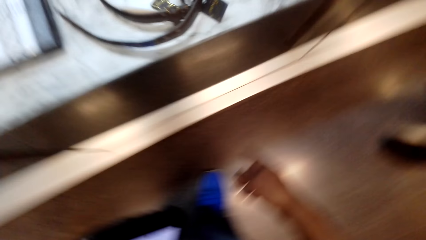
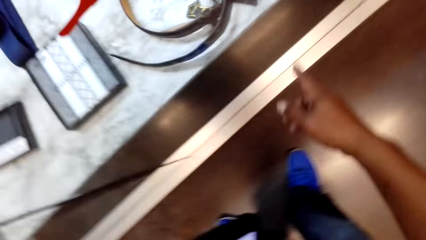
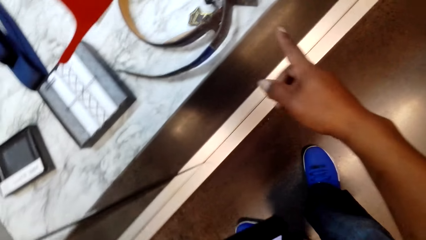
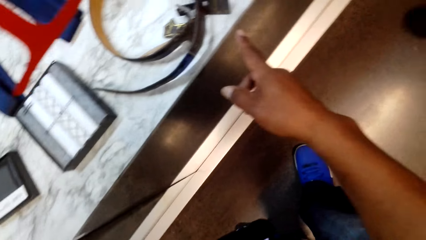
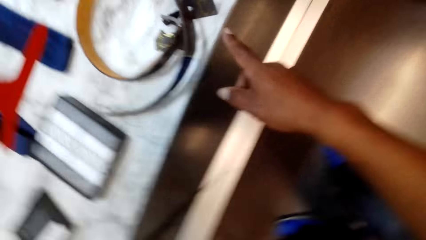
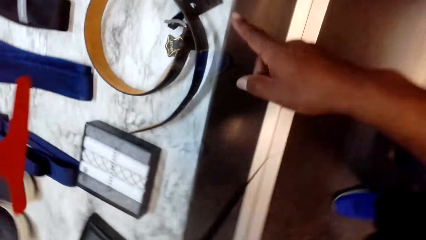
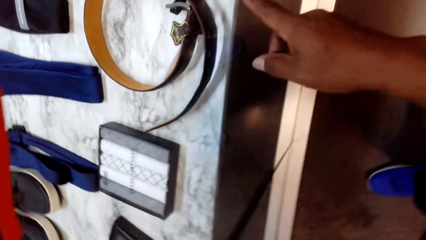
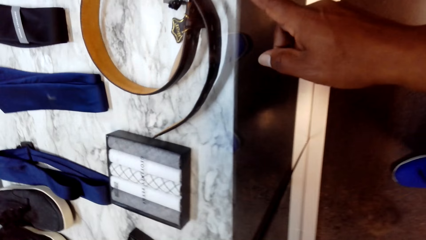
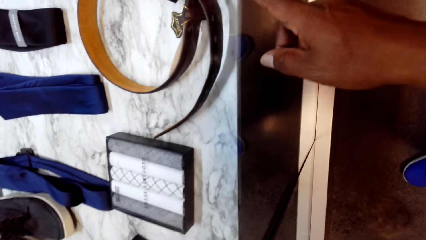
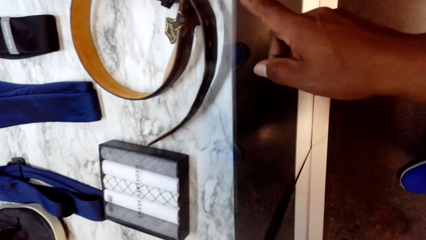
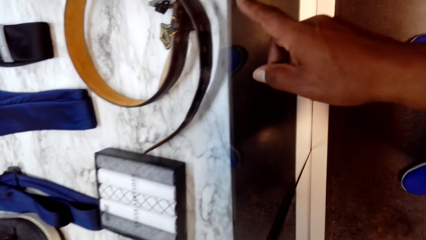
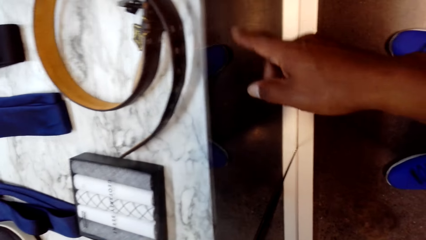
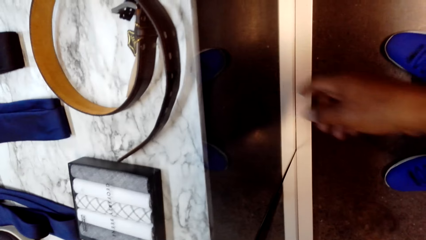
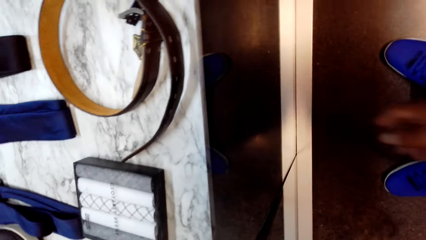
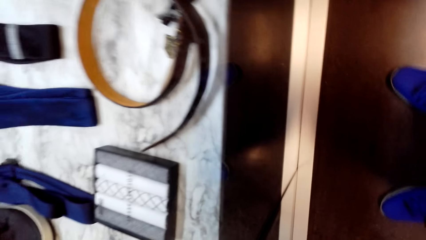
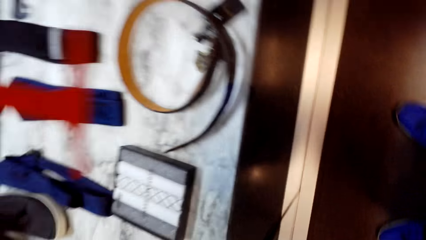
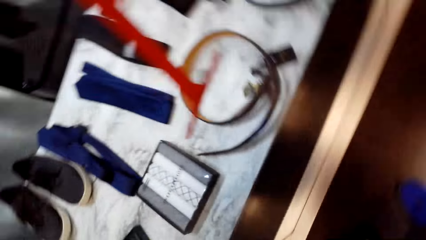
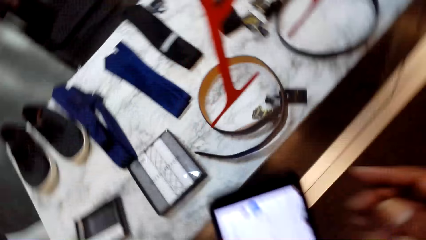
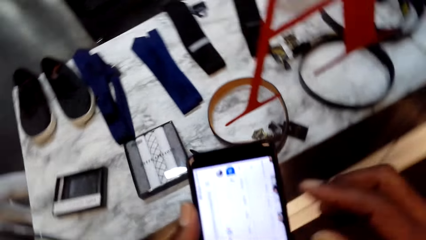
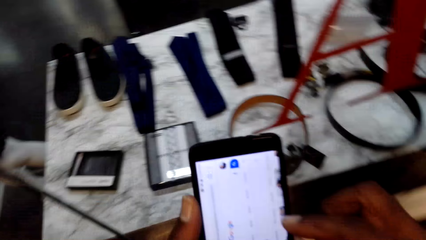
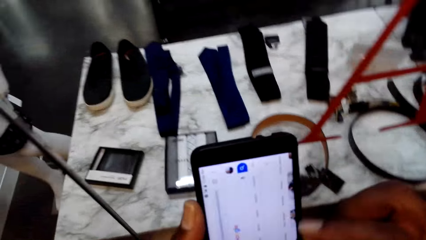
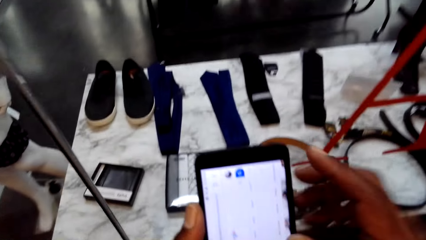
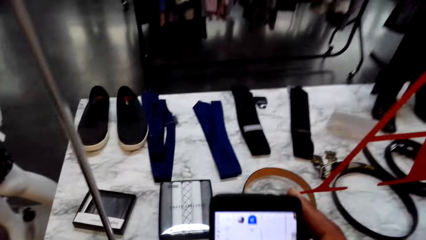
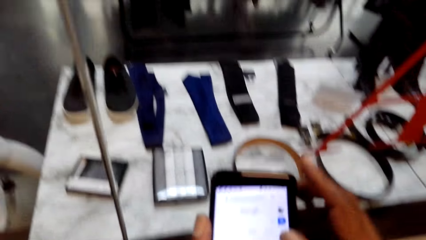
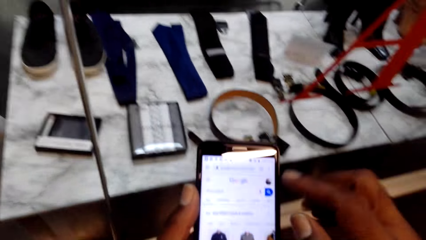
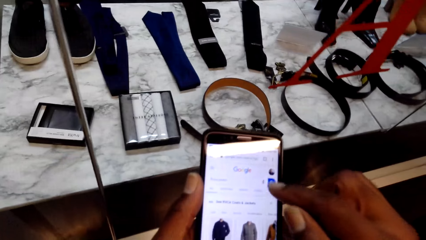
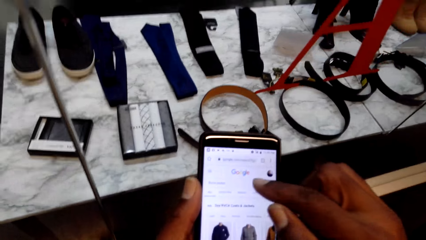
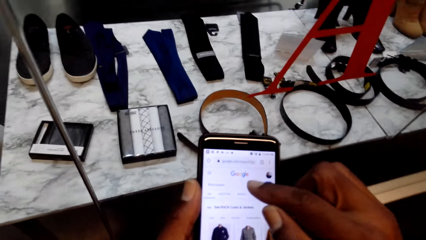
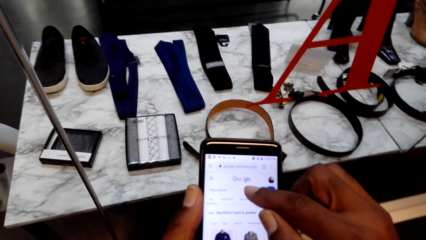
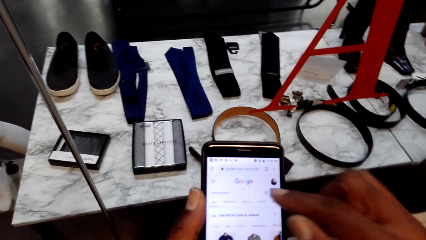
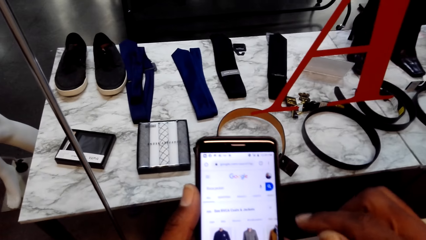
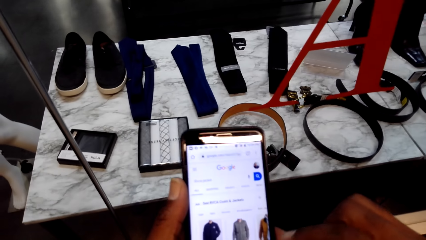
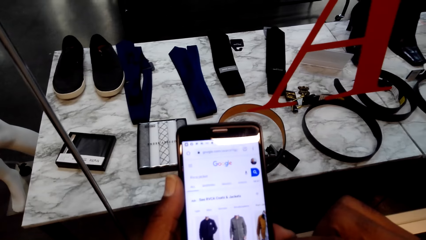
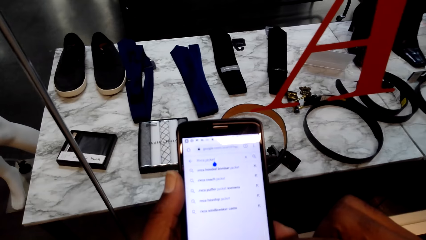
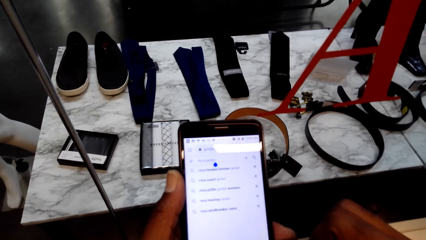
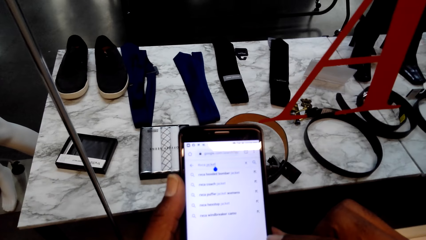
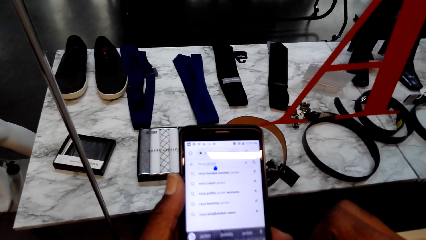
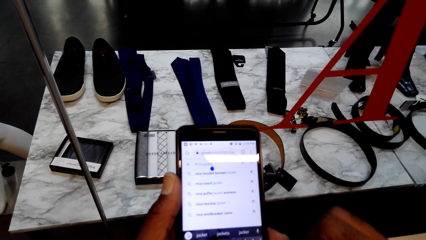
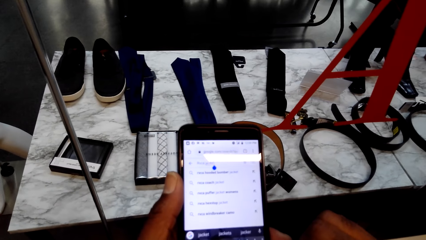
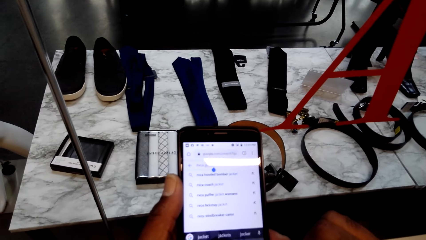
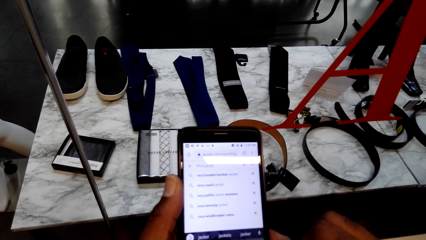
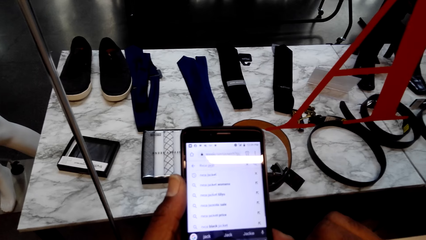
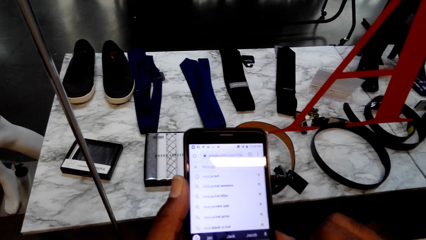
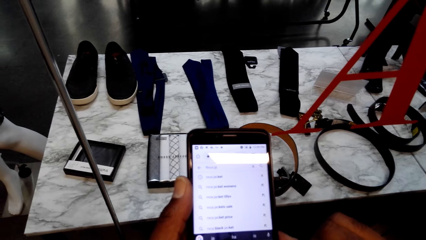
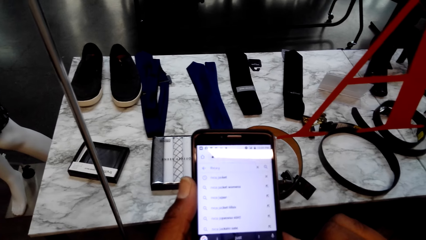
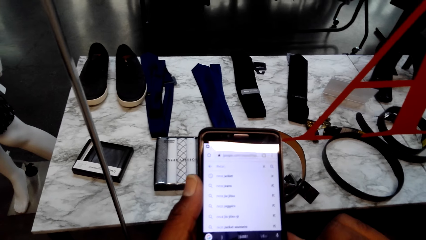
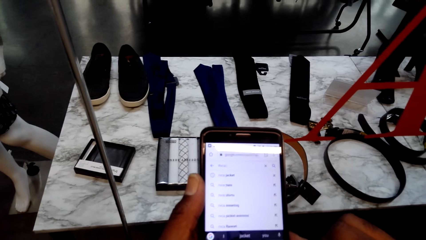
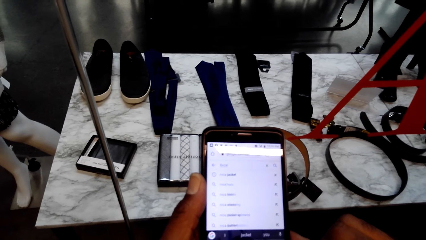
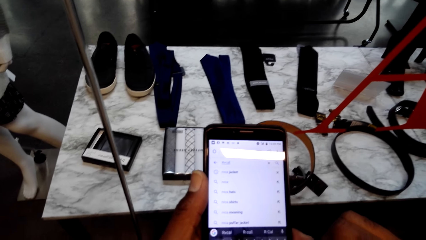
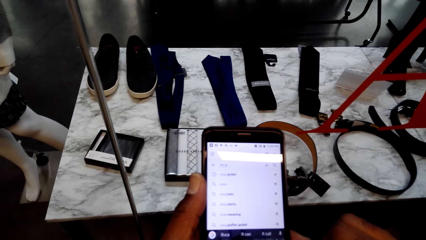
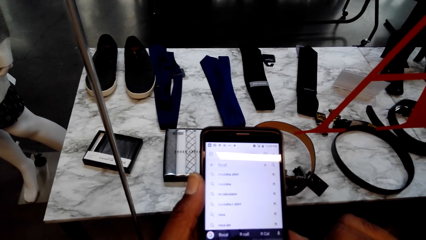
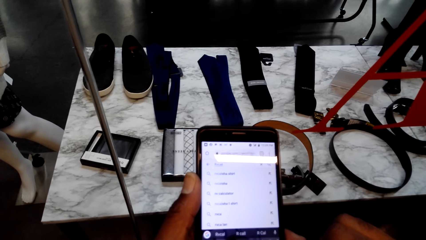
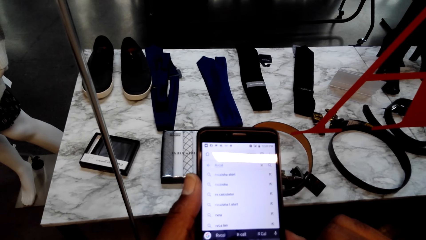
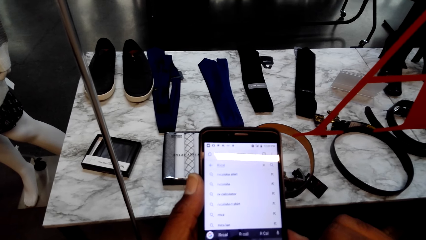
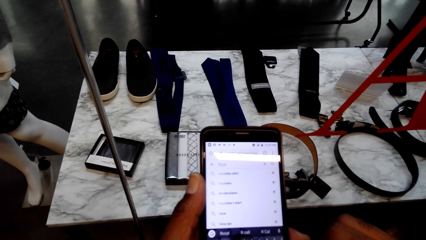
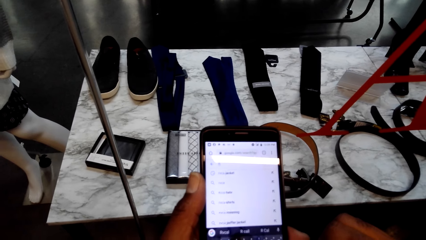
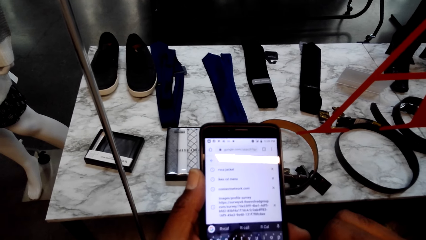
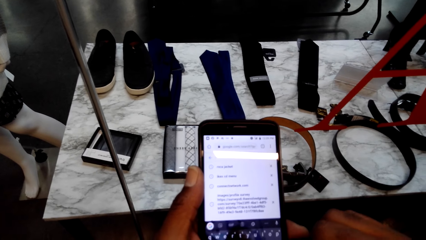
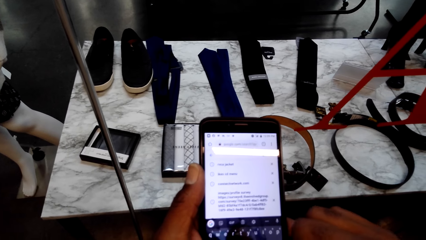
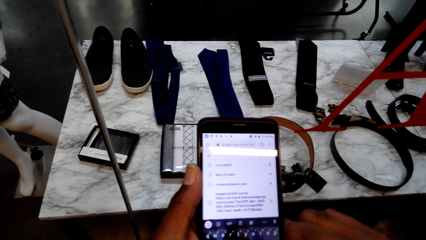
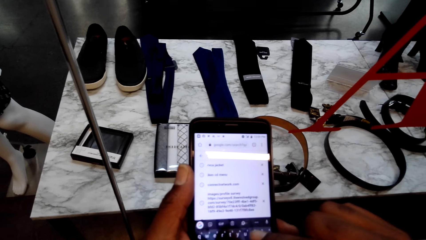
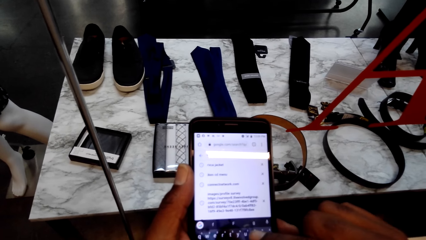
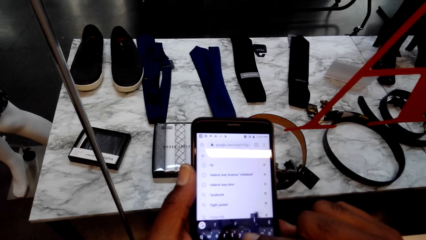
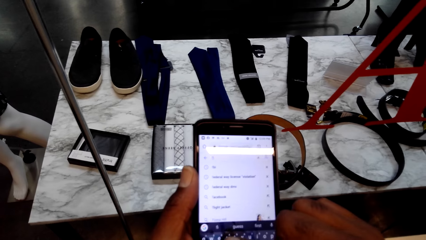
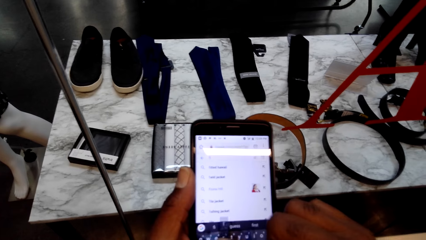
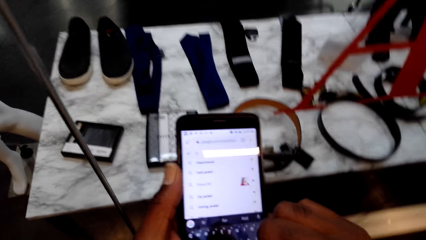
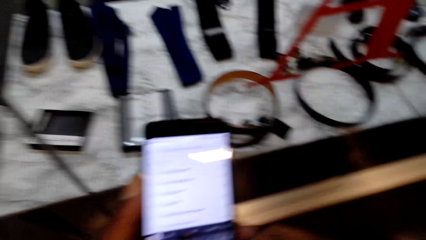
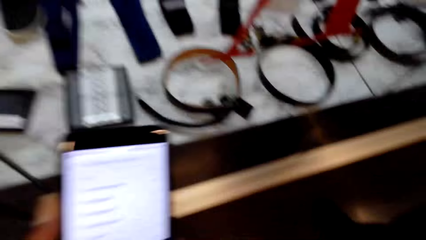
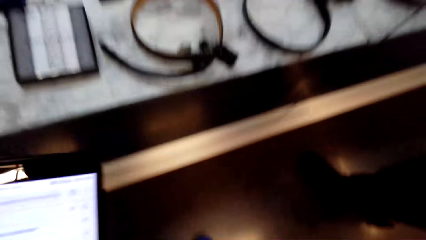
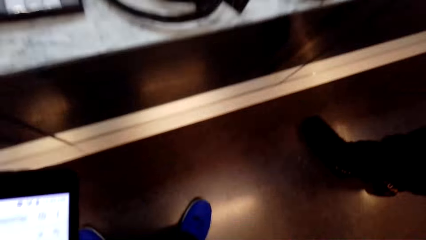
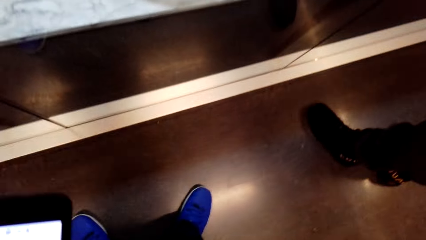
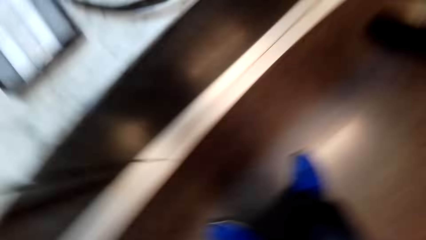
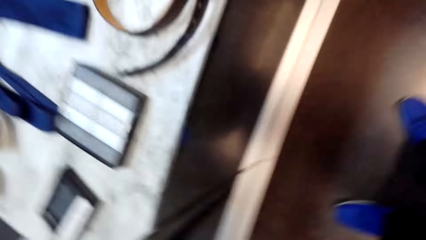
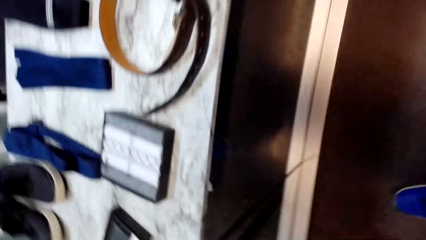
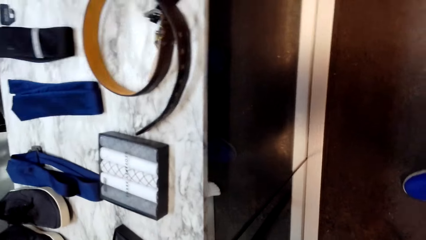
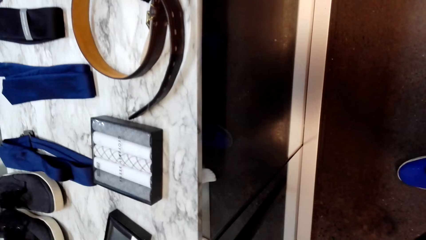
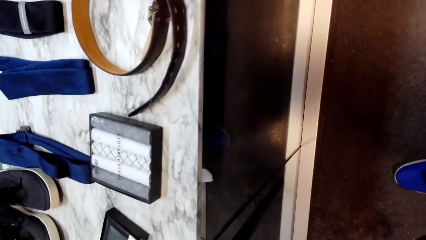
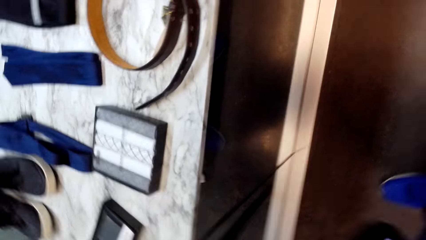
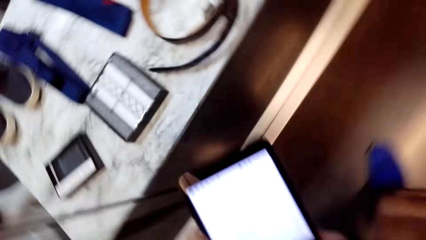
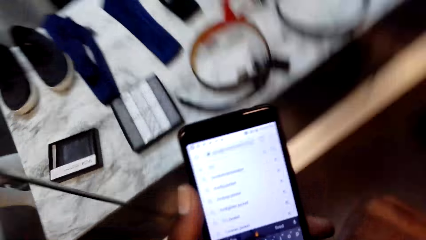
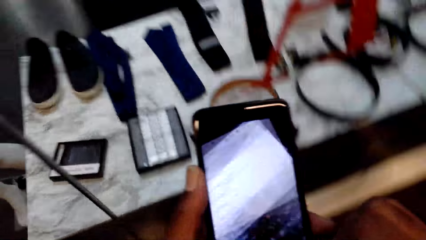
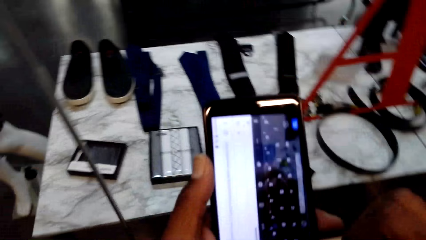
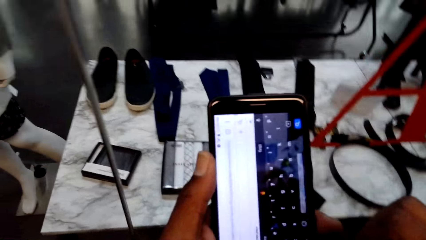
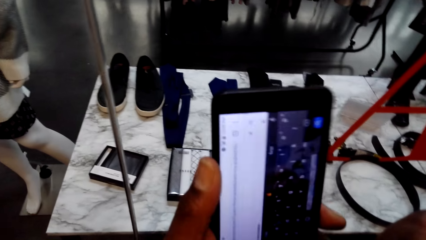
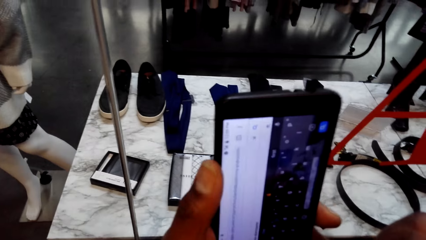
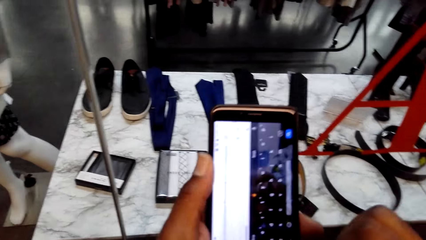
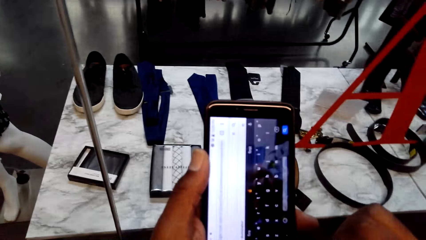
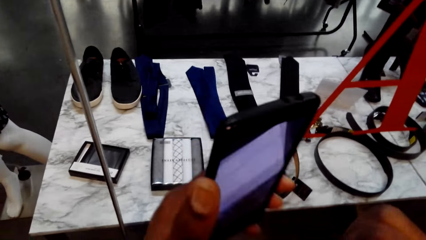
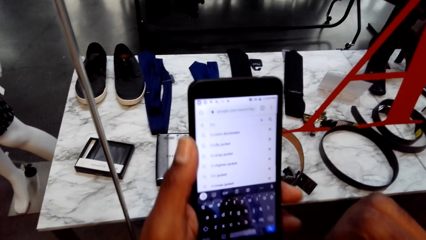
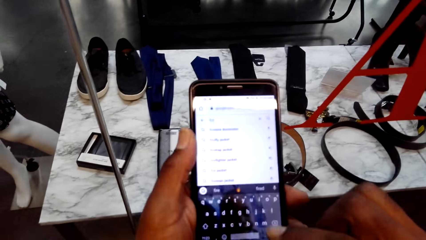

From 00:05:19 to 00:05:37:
The camera wearer points at a belt. They operate their phone. They look at the clothing on the table.
